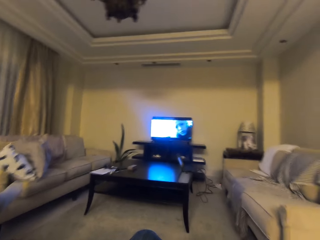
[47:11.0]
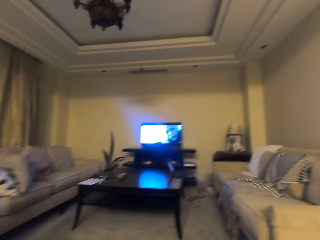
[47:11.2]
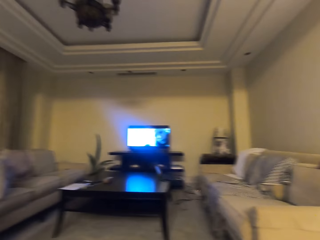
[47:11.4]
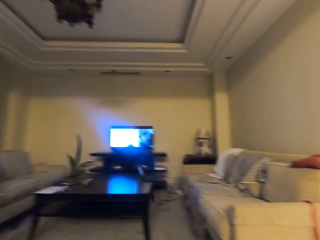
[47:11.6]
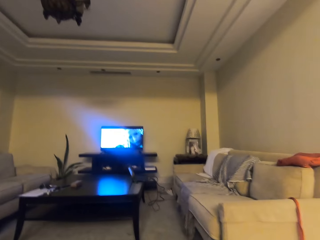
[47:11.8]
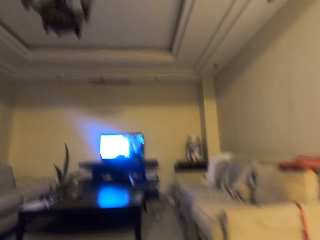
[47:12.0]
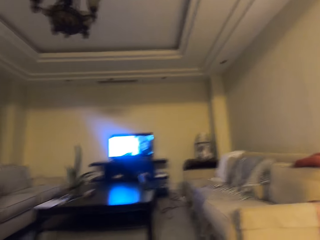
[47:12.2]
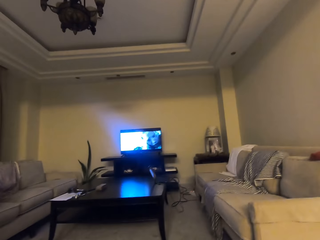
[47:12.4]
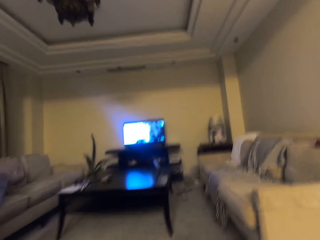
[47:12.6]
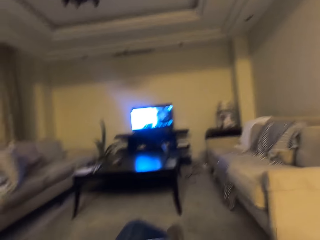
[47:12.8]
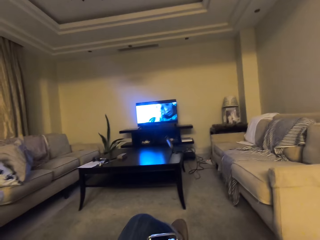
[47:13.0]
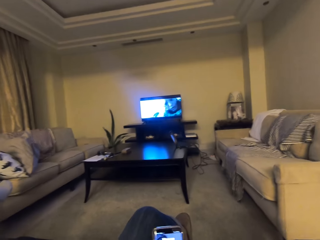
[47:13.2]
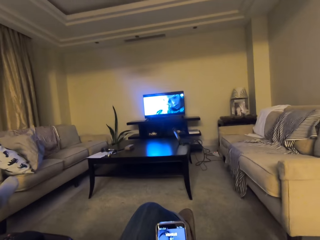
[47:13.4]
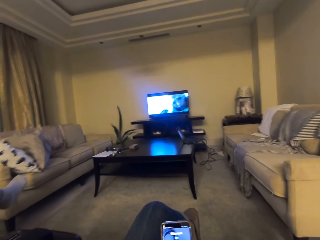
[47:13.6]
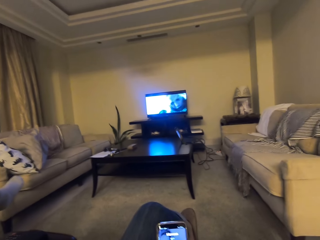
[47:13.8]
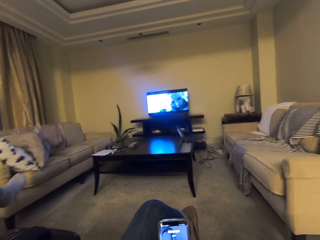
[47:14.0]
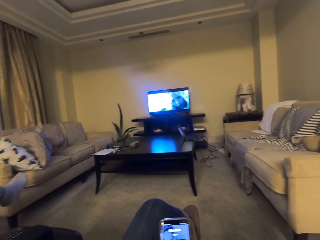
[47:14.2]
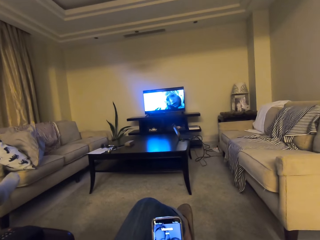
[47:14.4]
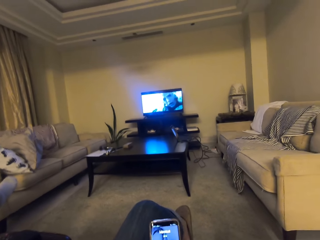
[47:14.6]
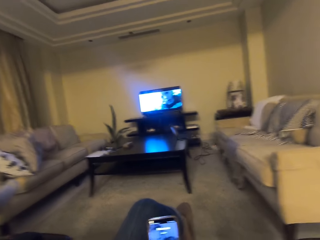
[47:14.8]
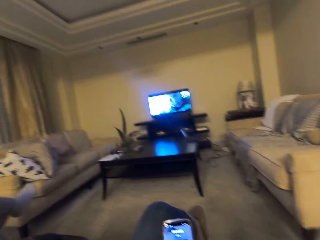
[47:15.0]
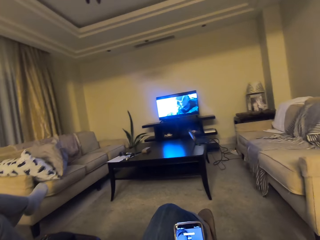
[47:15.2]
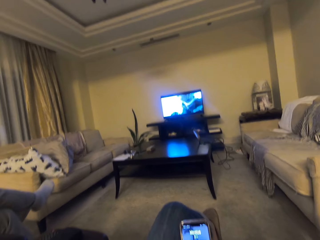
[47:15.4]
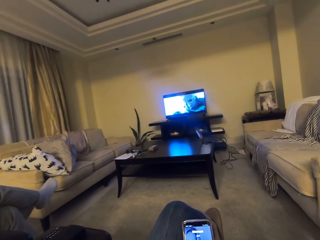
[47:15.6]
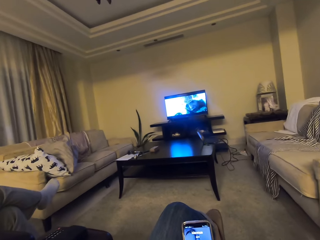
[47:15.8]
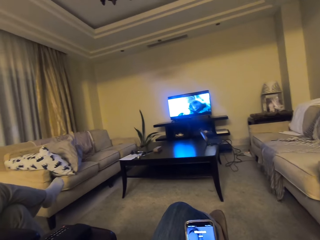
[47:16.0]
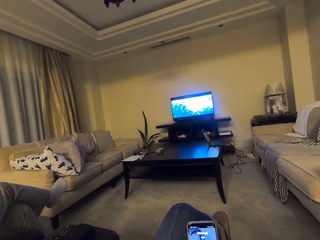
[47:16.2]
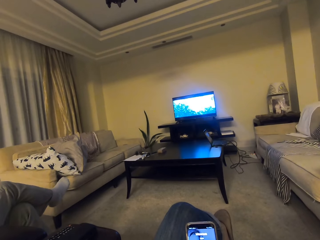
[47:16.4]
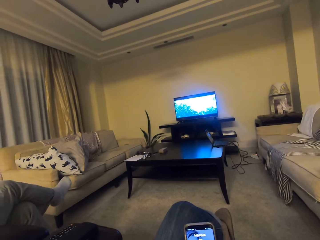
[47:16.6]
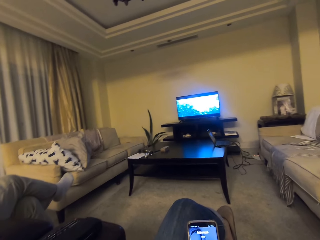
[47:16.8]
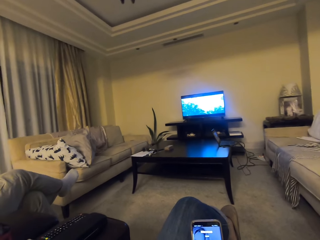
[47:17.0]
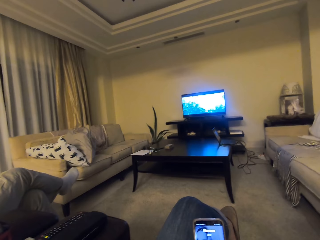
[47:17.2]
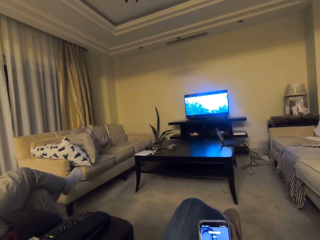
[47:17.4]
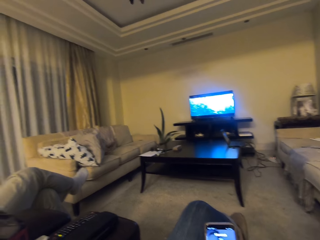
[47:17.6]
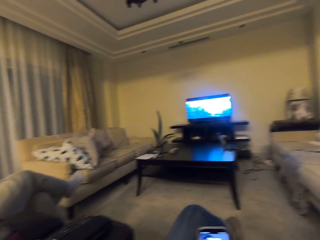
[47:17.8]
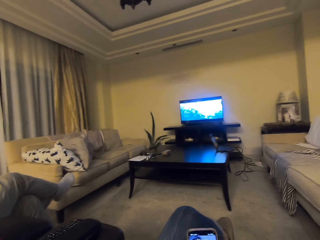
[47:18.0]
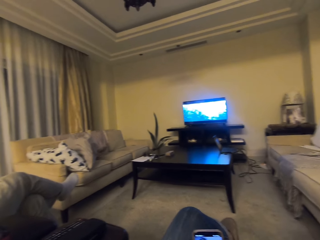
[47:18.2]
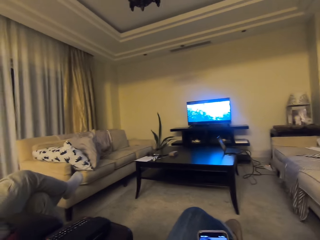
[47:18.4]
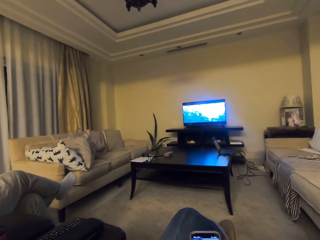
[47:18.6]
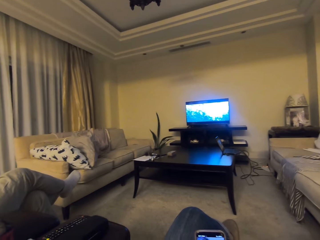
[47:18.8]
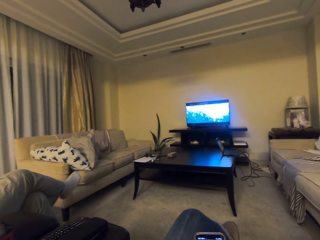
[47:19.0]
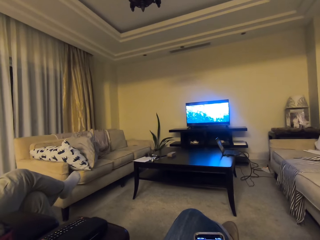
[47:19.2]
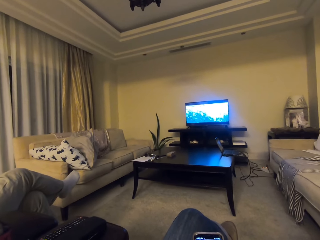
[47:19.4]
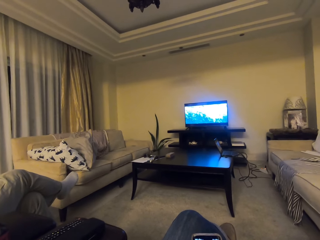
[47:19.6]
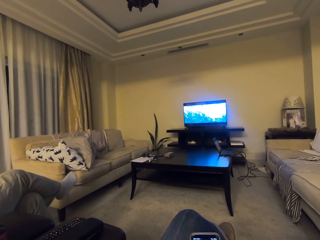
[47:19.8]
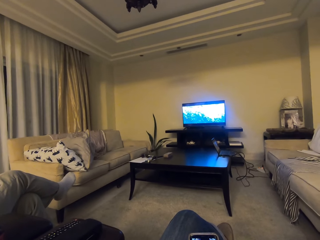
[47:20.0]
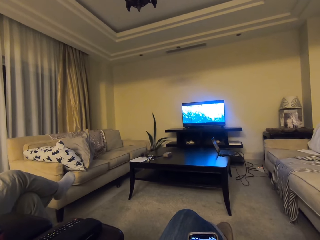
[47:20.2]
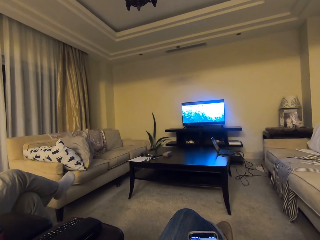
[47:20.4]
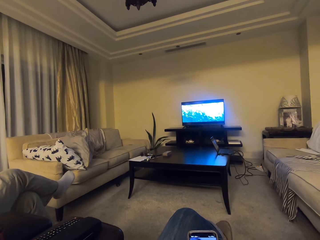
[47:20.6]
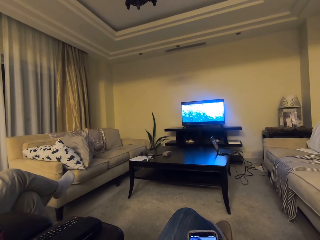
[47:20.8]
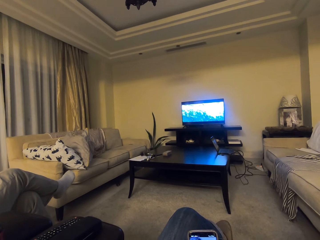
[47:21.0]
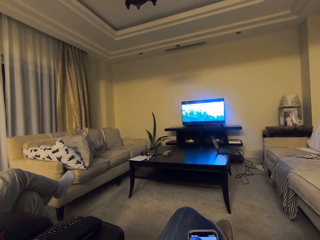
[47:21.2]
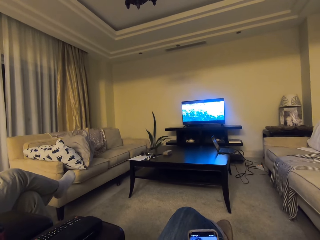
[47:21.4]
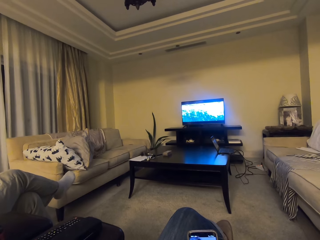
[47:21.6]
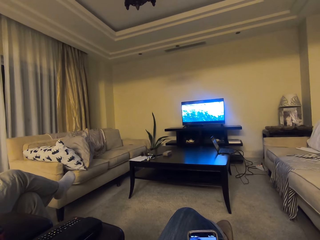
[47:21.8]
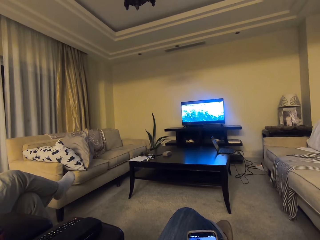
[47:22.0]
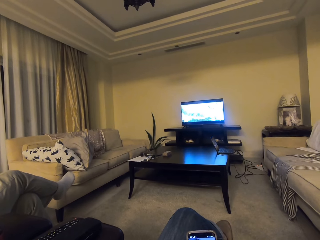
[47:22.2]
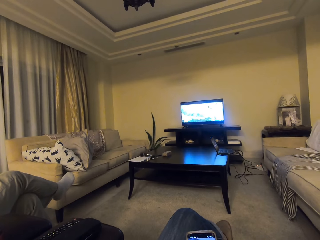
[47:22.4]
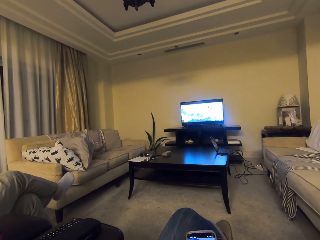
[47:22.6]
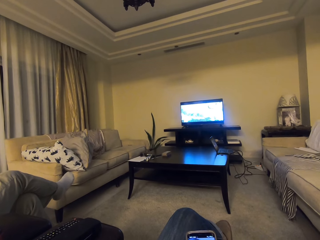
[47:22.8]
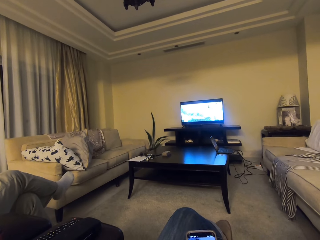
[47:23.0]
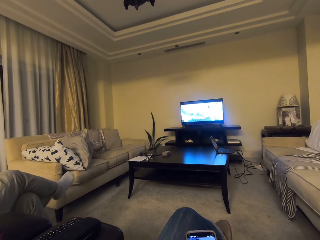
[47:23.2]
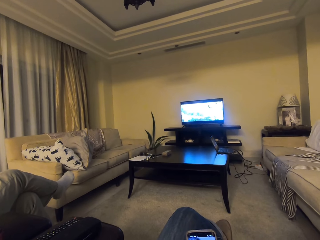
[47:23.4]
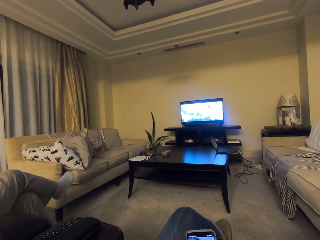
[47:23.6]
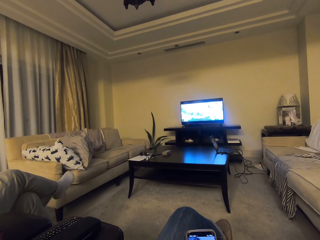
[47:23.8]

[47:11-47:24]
The camera wearer talks with a lady. They watch television.

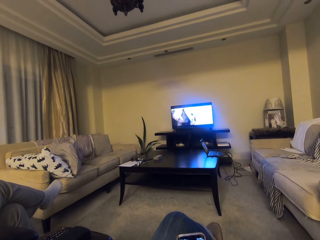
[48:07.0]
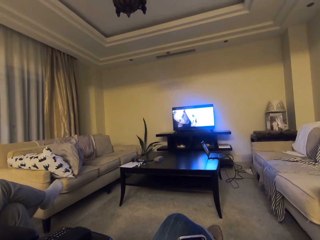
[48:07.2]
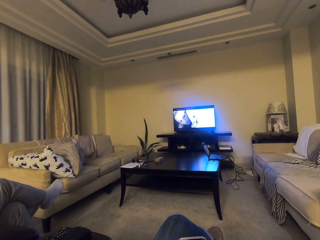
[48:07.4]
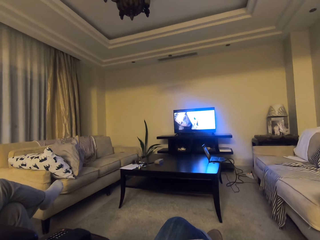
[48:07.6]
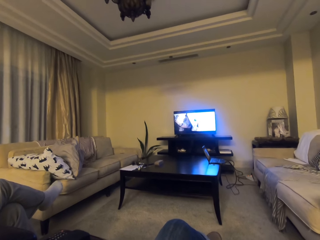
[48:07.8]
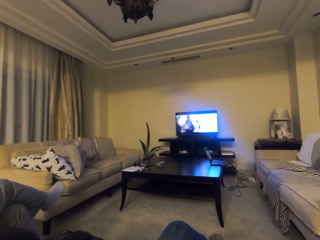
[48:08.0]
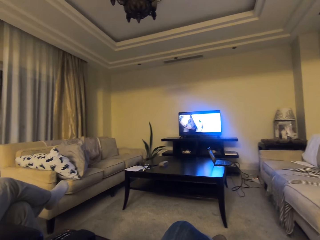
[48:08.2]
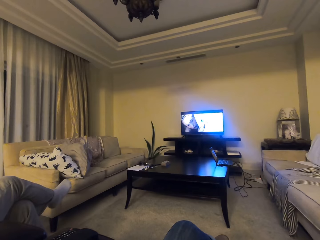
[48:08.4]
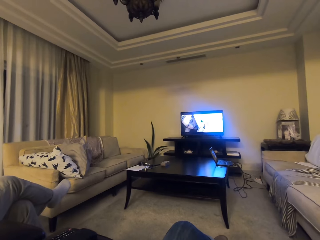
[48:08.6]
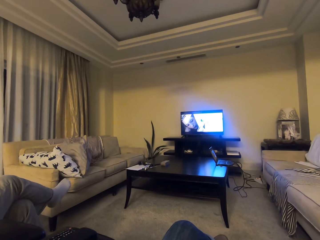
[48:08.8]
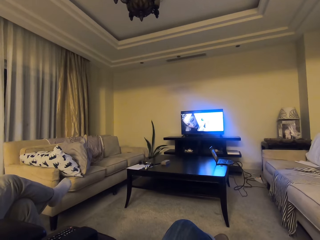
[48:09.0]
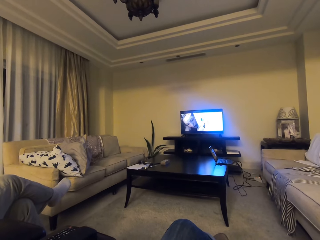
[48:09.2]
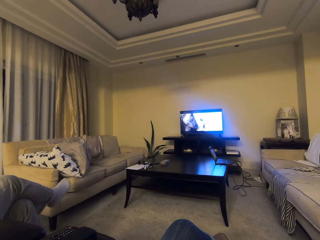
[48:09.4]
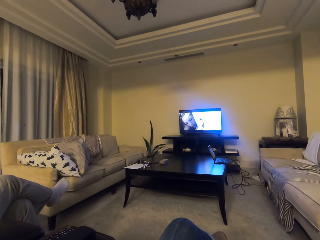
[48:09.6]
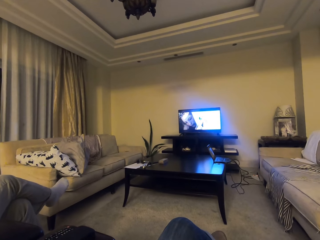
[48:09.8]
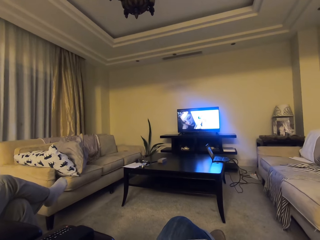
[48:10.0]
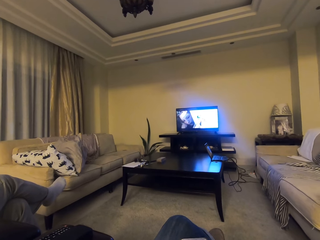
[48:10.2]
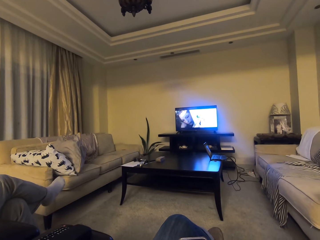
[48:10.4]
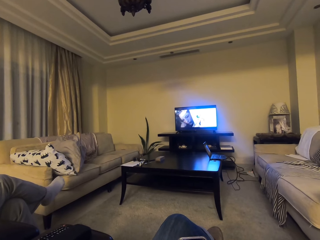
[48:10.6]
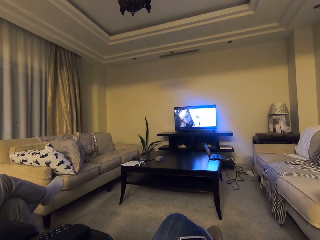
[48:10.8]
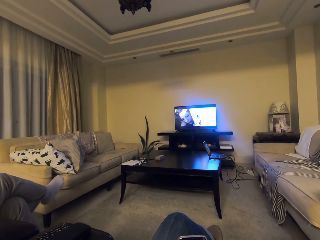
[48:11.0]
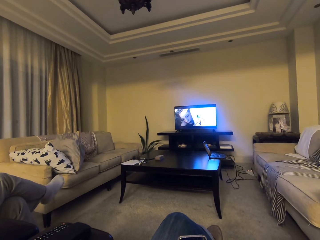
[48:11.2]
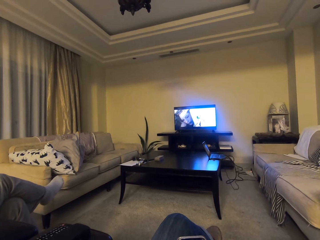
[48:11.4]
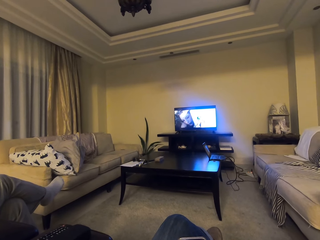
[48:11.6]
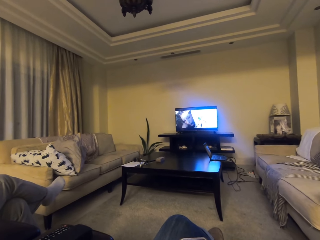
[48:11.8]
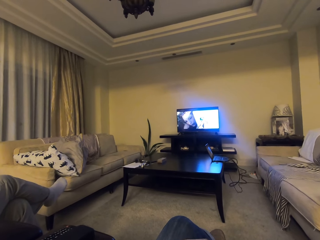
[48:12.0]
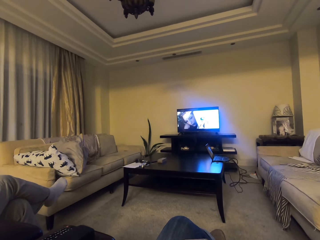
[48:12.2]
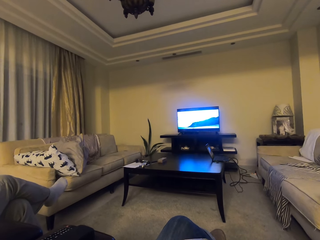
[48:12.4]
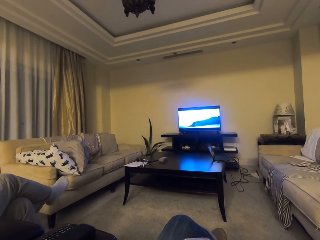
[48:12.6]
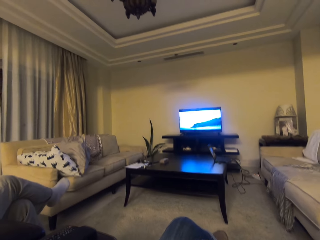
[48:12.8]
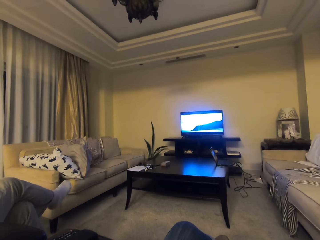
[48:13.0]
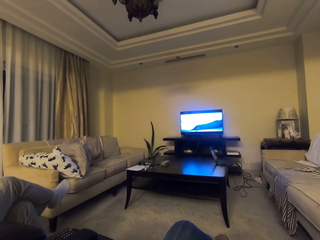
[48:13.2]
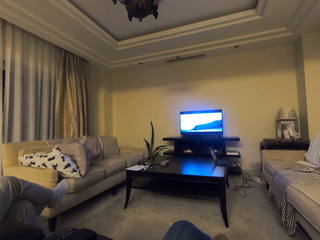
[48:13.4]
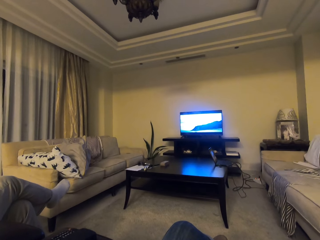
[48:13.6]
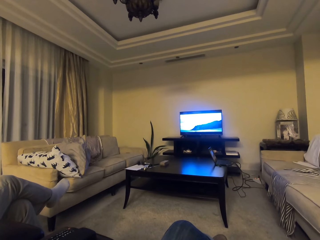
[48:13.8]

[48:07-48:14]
The camera wearer talks with a lady.

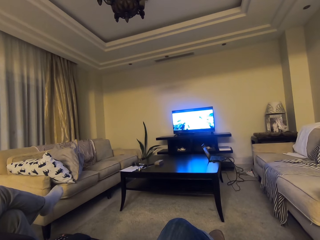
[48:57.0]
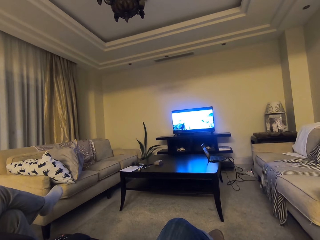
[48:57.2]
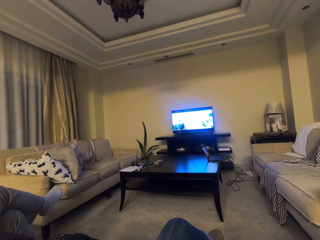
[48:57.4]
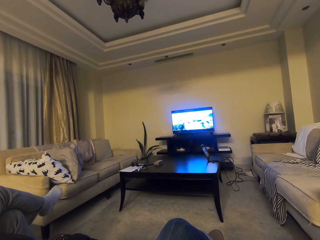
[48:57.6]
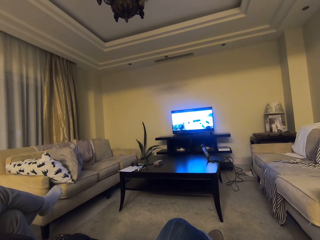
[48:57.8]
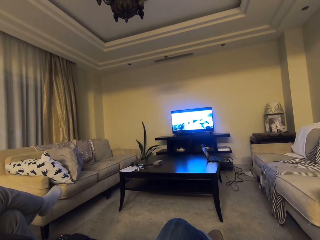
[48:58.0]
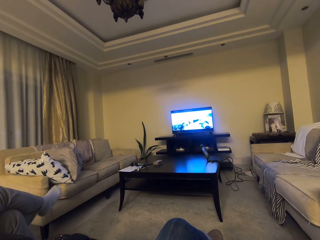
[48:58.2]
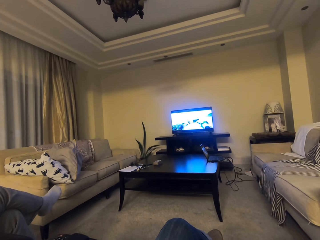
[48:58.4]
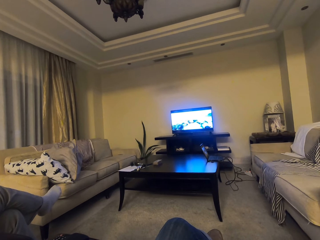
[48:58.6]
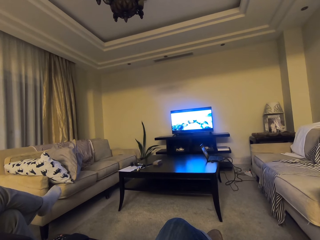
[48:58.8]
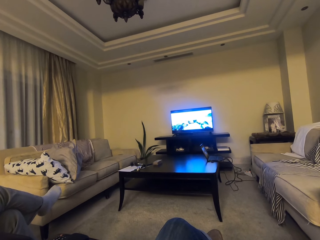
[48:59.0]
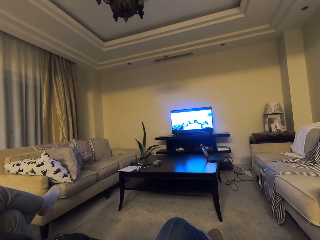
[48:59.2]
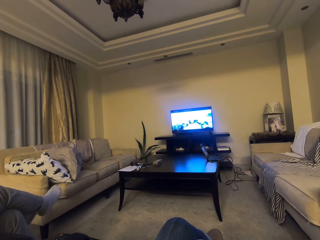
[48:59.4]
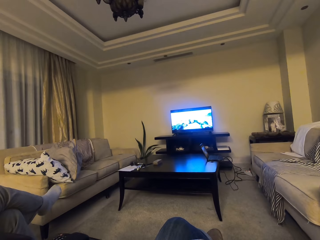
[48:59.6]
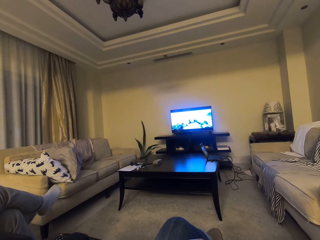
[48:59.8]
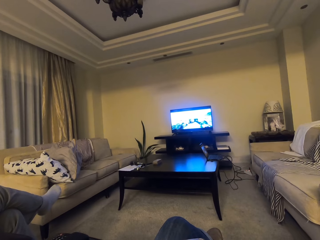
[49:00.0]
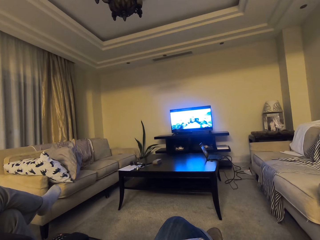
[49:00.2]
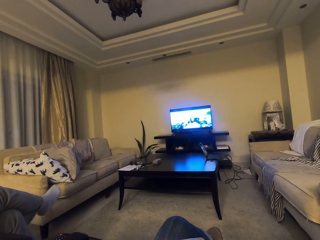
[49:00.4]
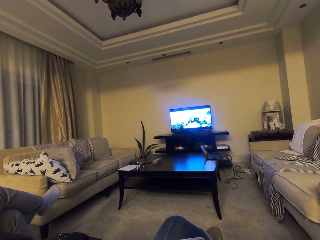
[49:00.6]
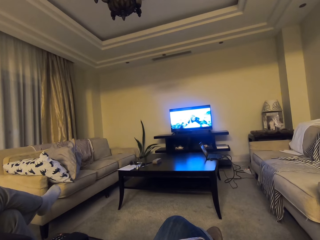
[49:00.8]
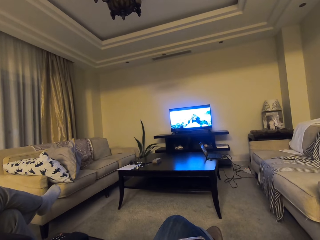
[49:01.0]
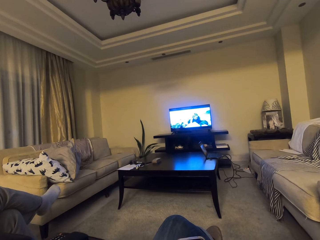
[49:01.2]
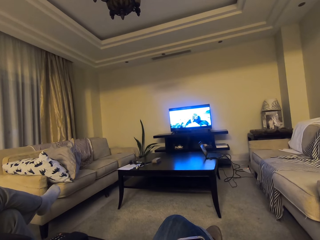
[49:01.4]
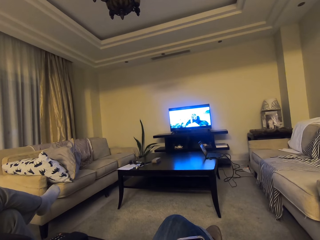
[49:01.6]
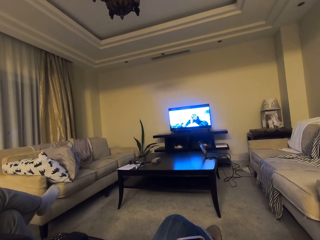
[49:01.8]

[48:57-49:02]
The camera wearer watches television.
